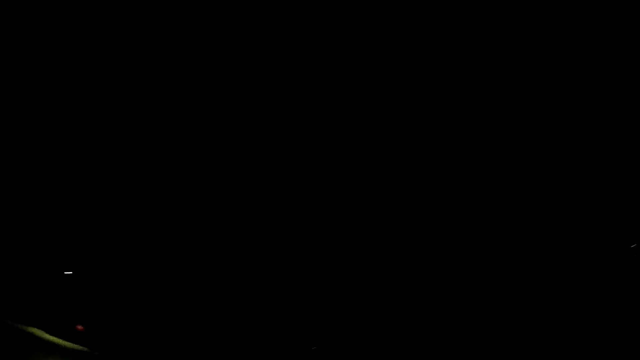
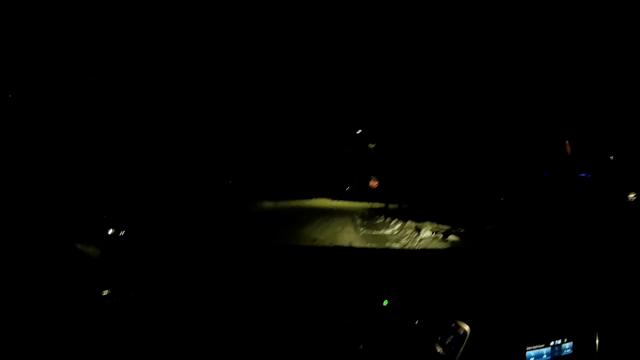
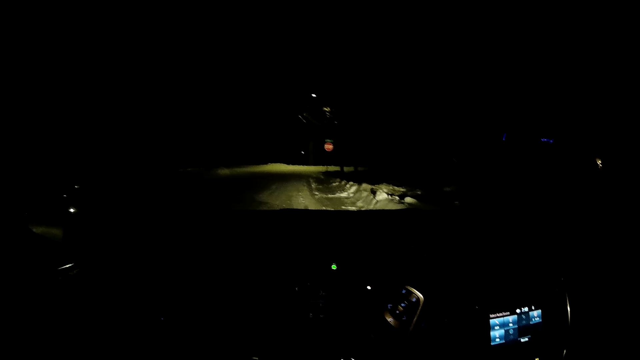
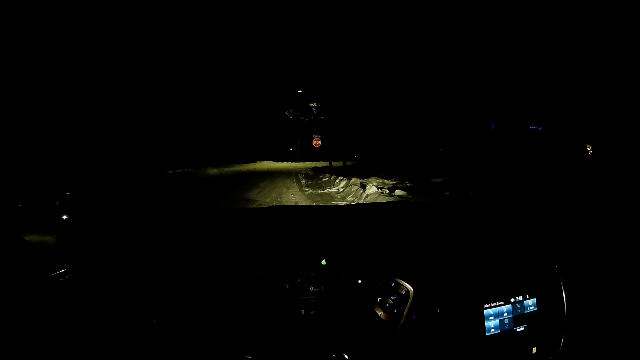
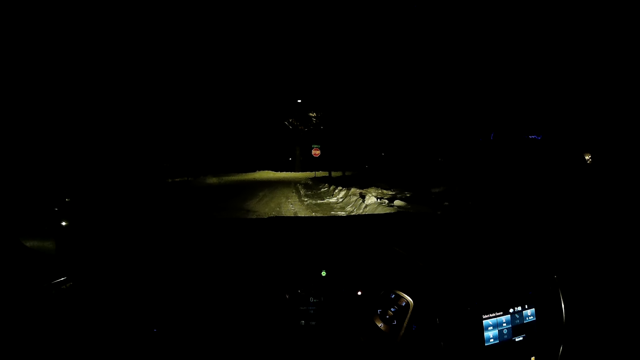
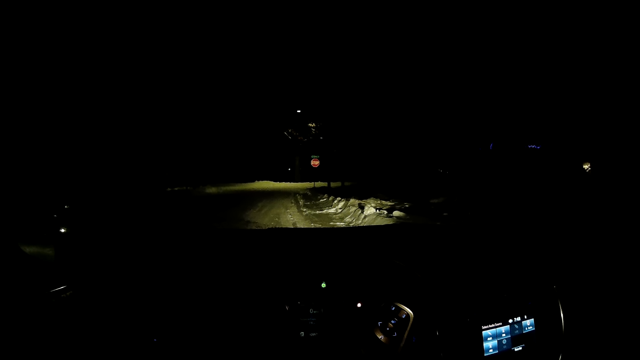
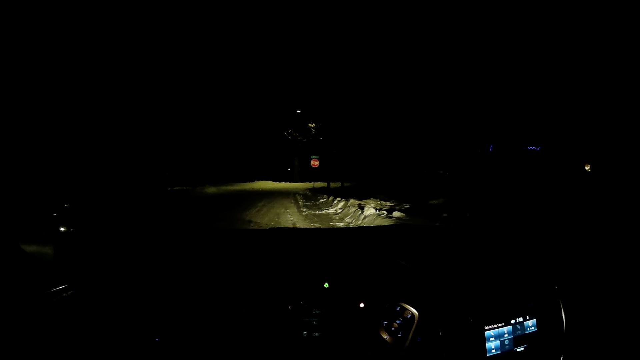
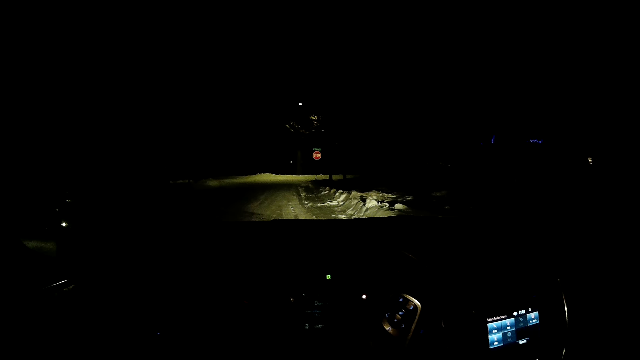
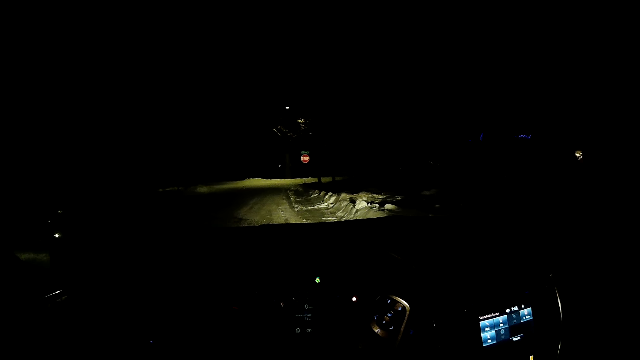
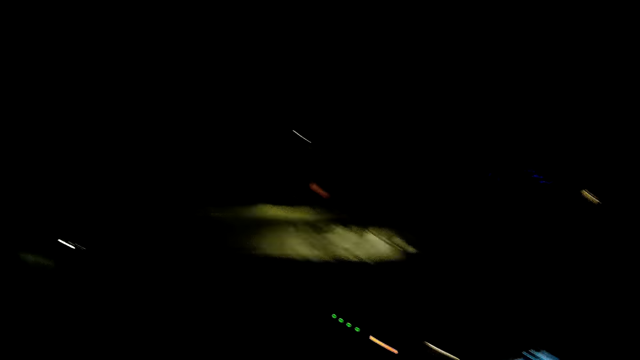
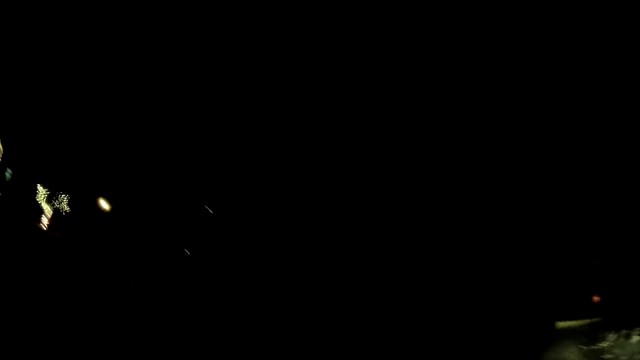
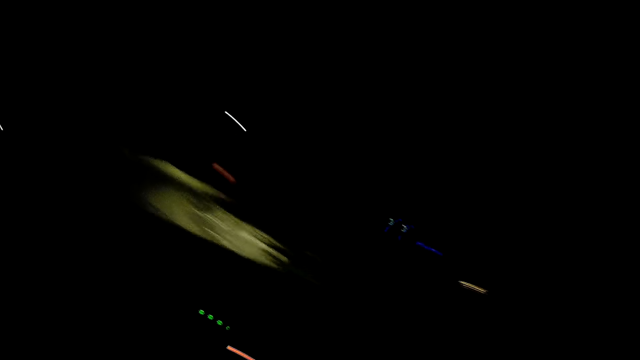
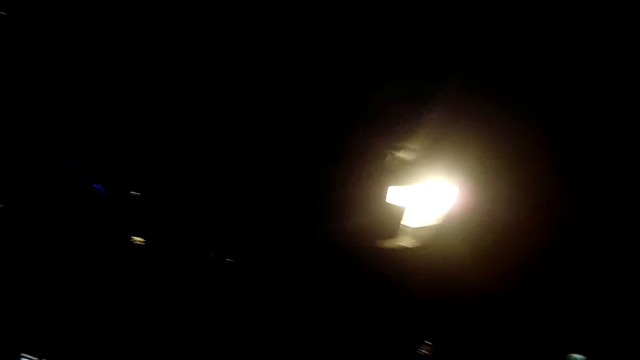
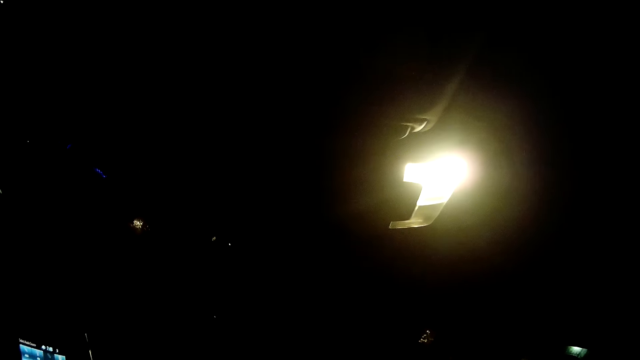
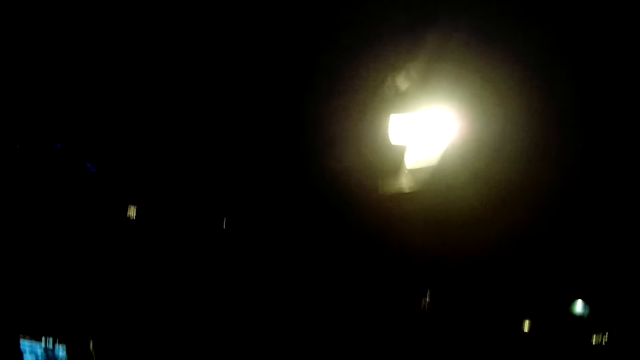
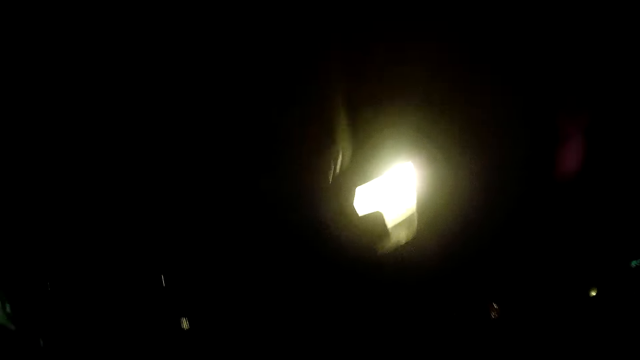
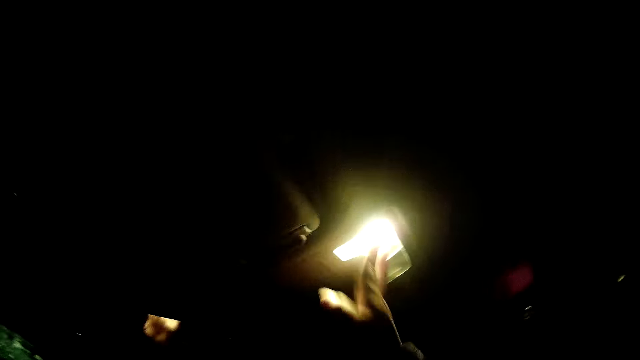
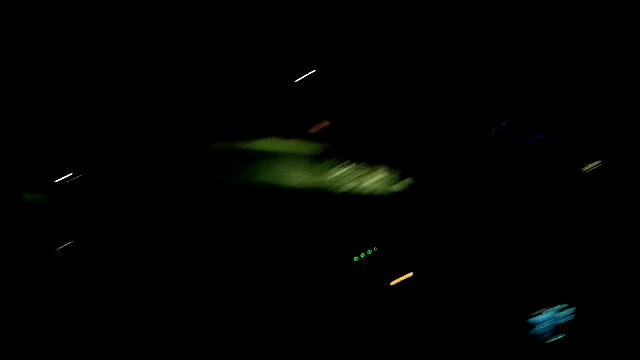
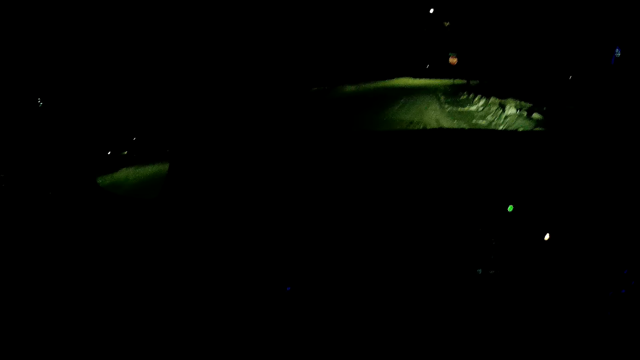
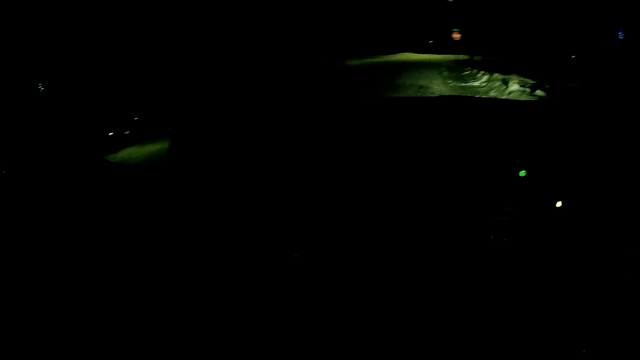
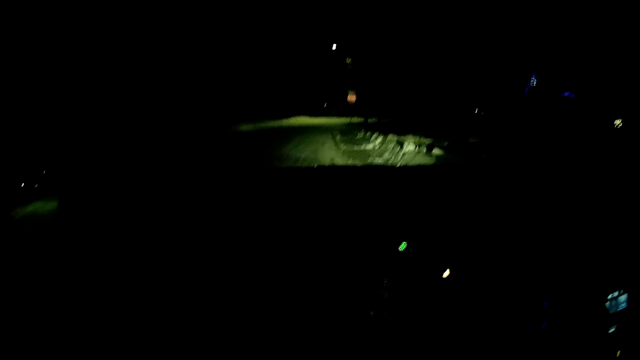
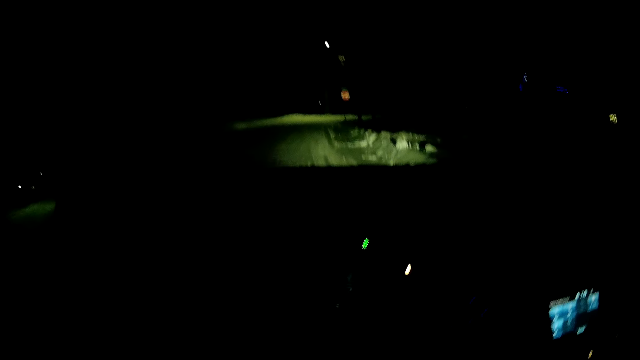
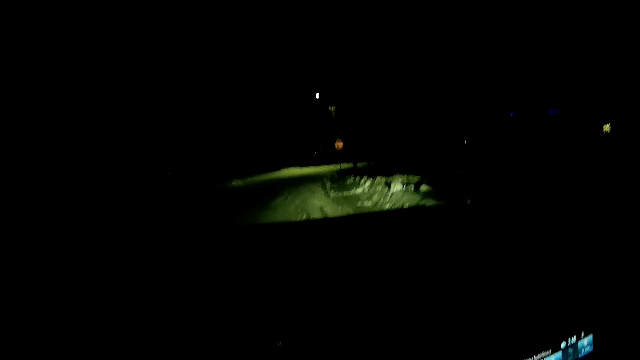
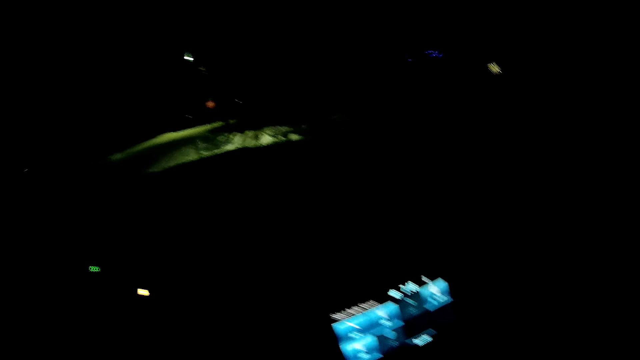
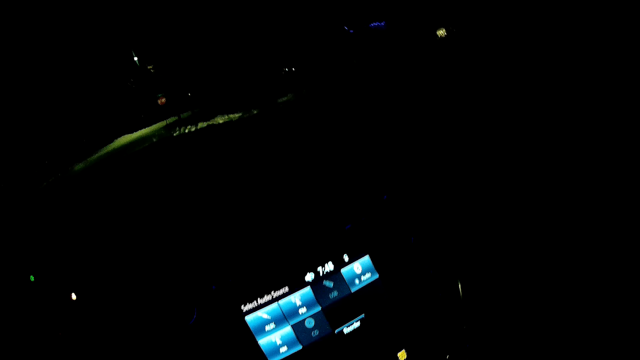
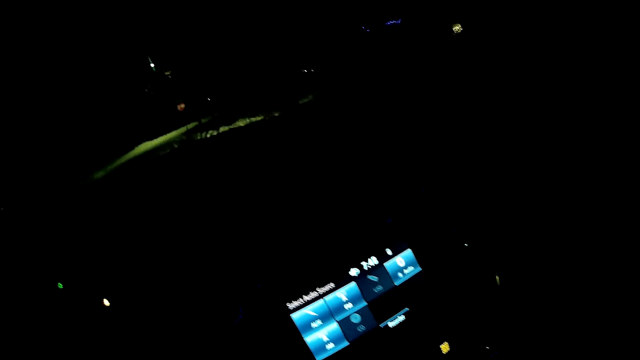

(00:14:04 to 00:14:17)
The camera wearer turns on the interior light. They stare at the road. They look around the car. They turn off the interior car light. They stare at the dashboard.

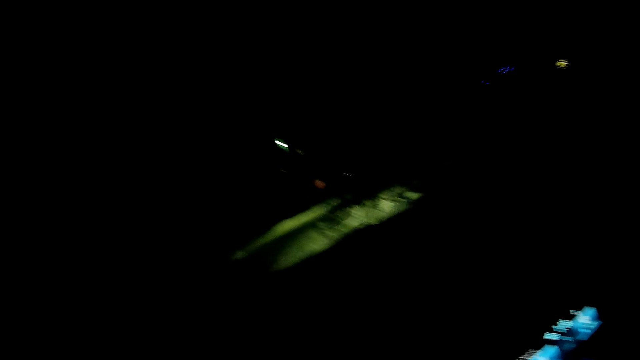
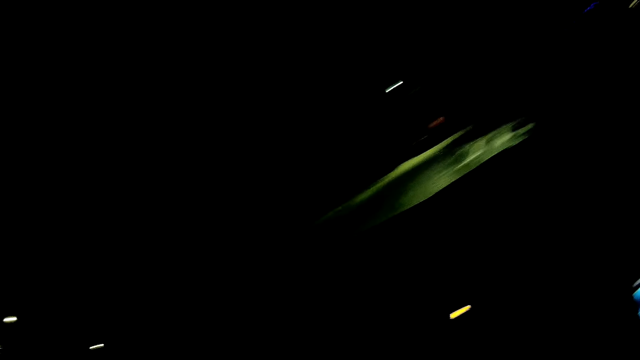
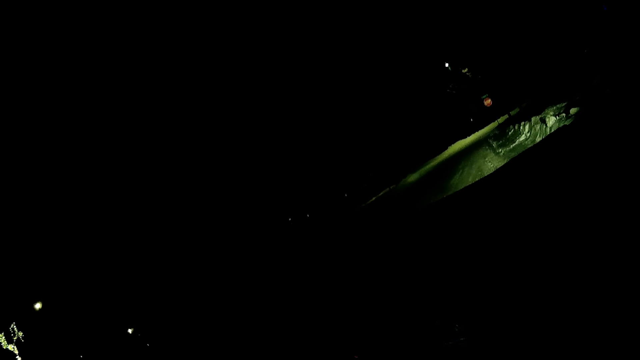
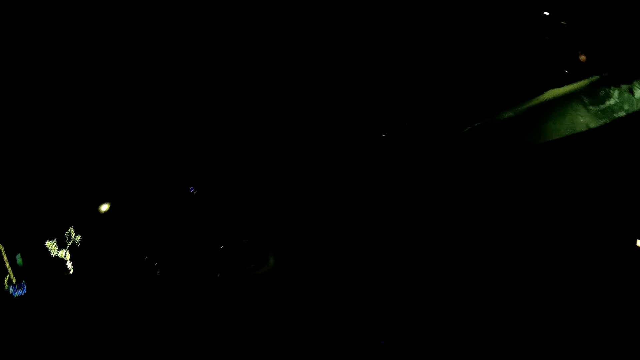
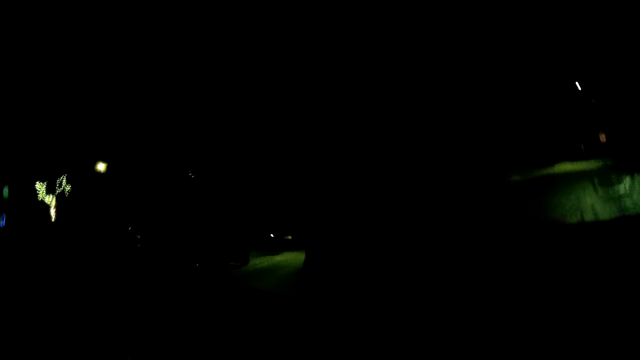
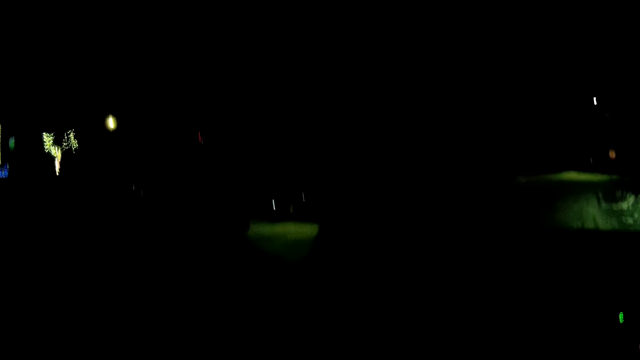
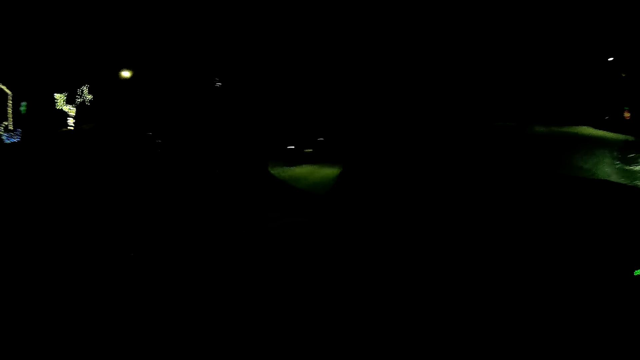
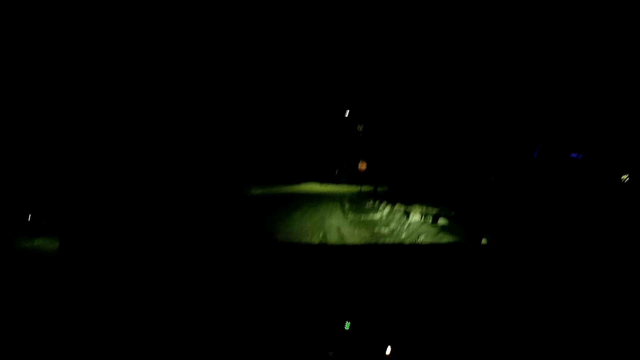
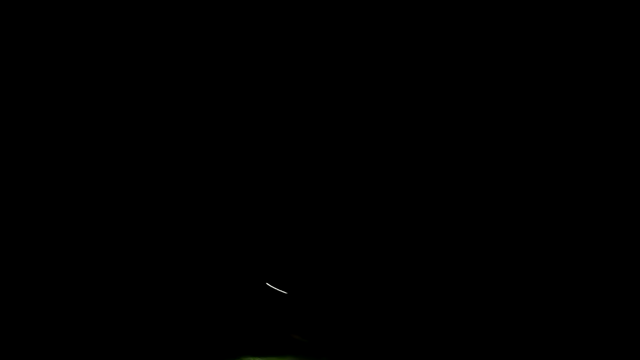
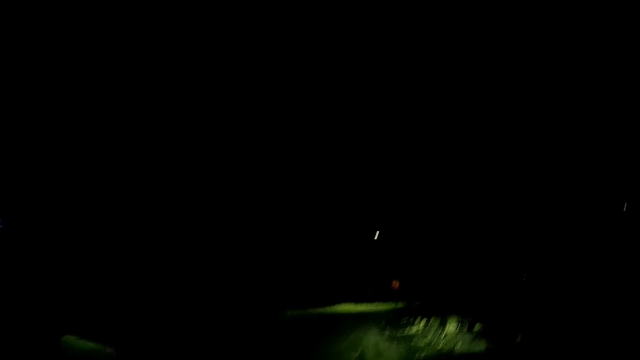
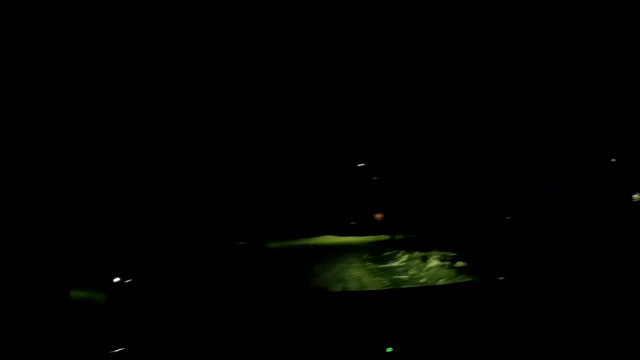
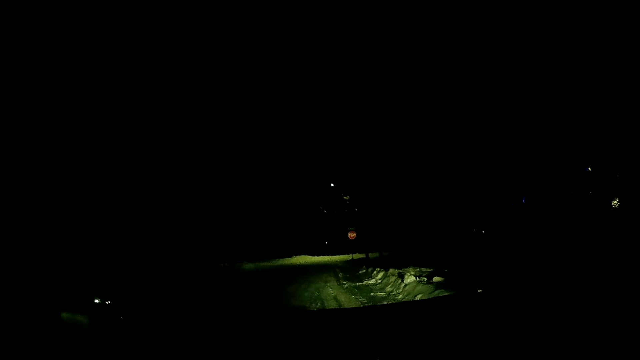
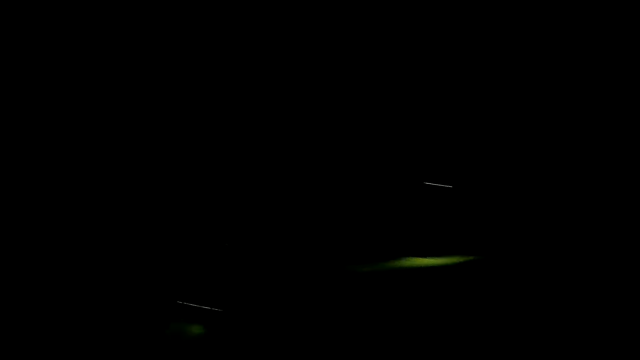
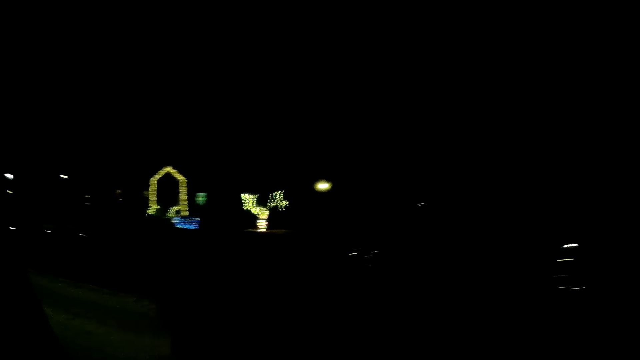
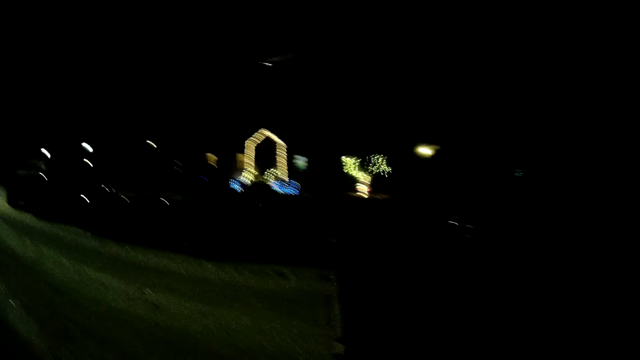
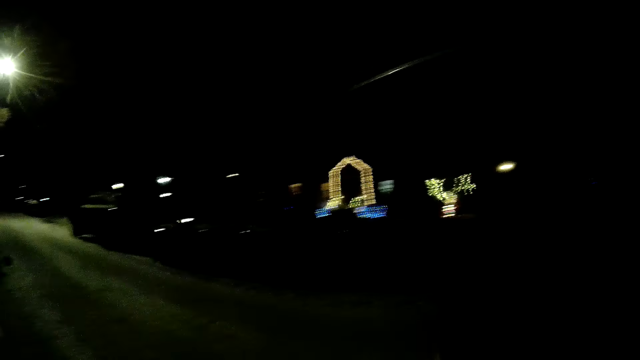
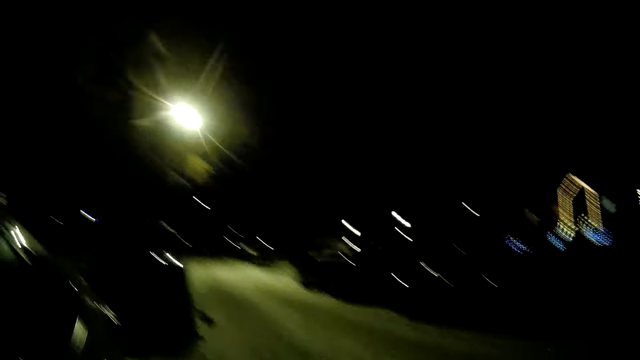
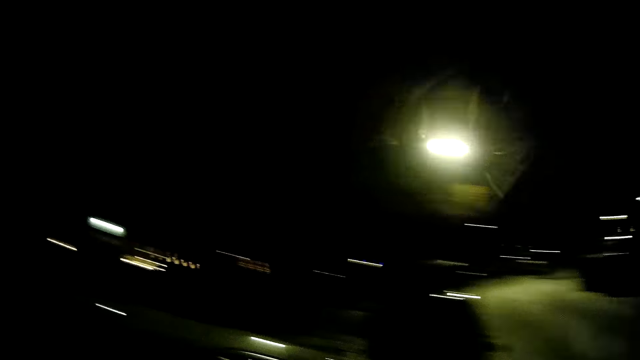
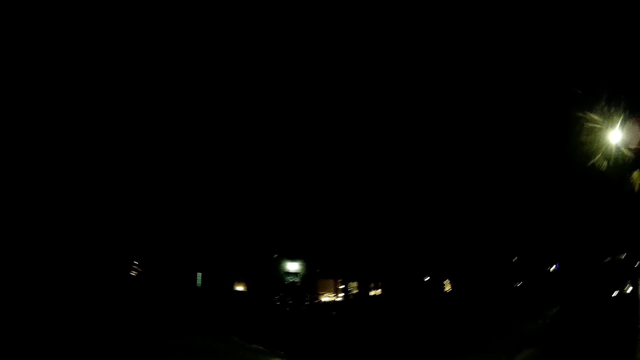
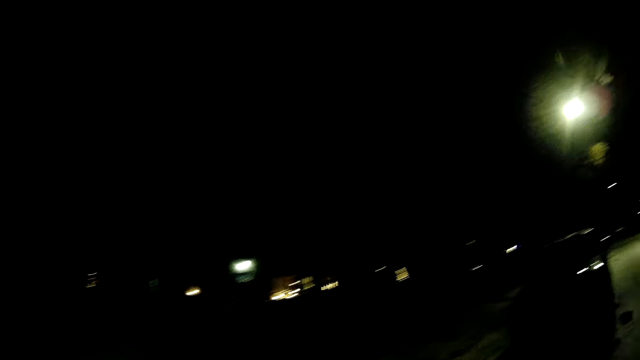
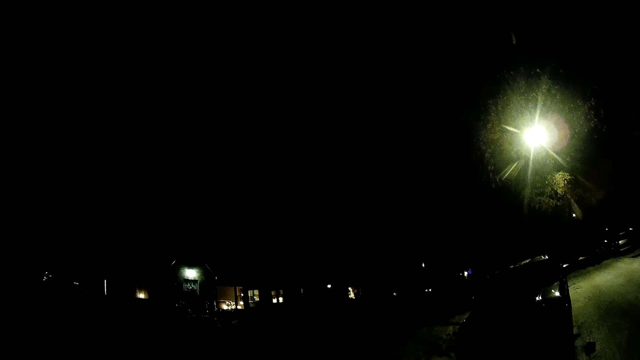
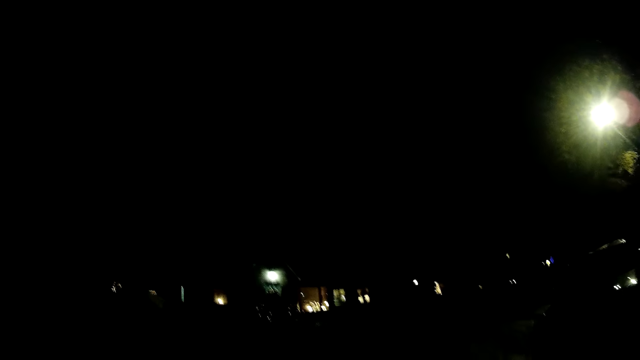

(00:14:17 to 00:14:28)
The camera wearer looks around the car. They open the vehicle's door. They stare at a house. They get out of the vehicle.
